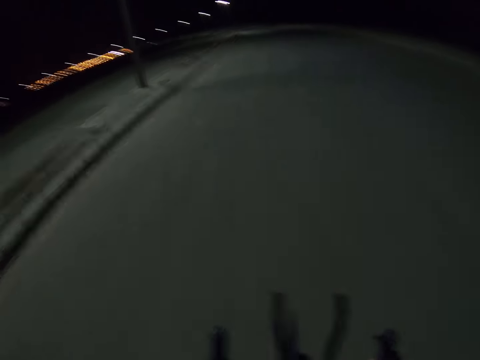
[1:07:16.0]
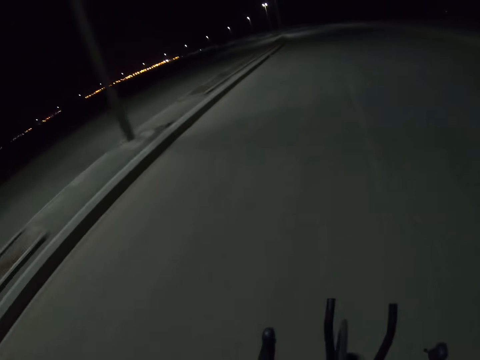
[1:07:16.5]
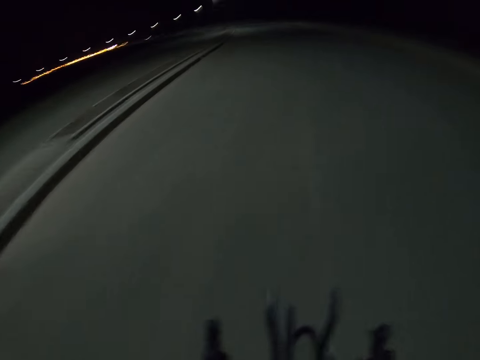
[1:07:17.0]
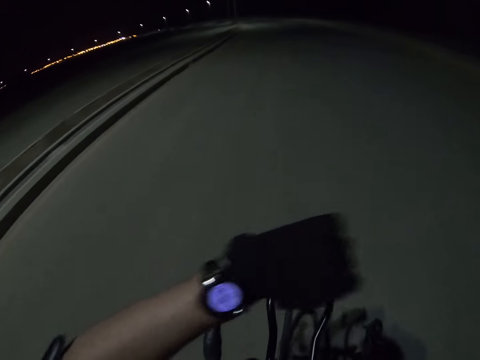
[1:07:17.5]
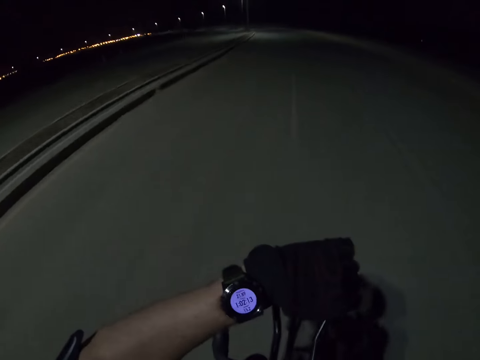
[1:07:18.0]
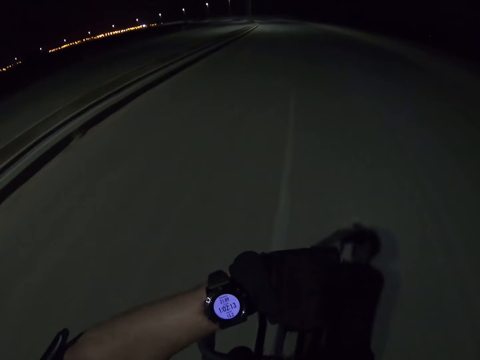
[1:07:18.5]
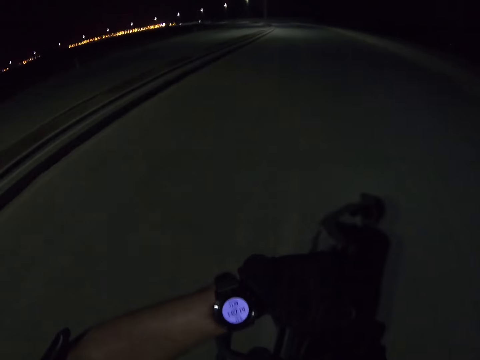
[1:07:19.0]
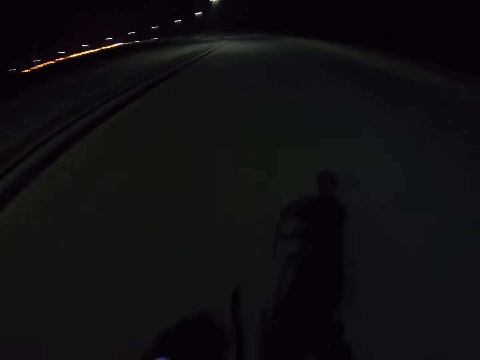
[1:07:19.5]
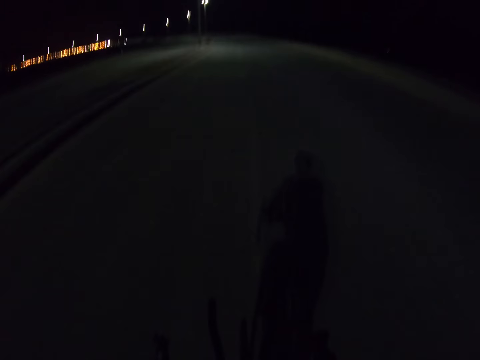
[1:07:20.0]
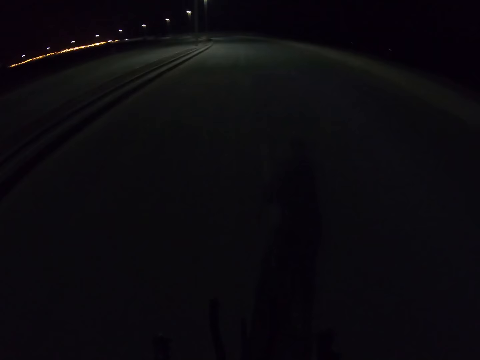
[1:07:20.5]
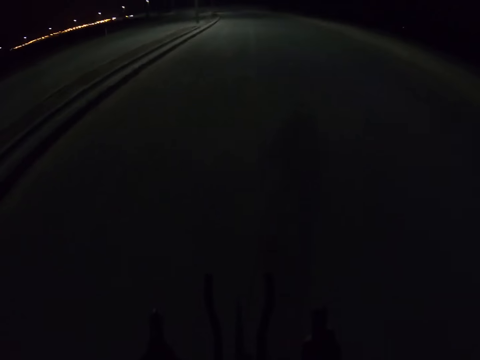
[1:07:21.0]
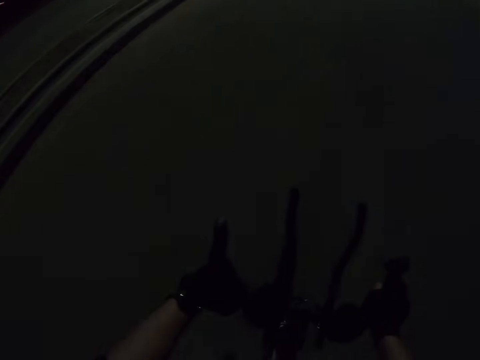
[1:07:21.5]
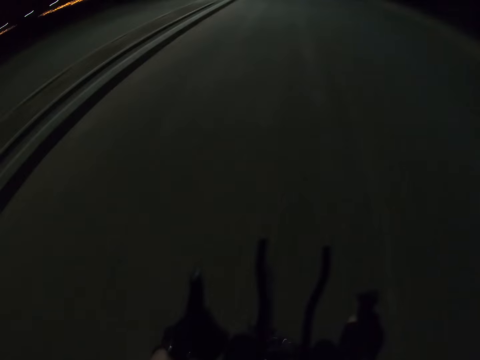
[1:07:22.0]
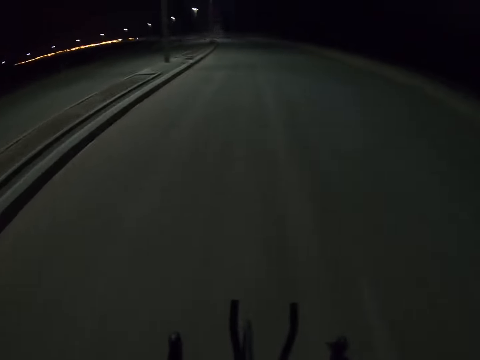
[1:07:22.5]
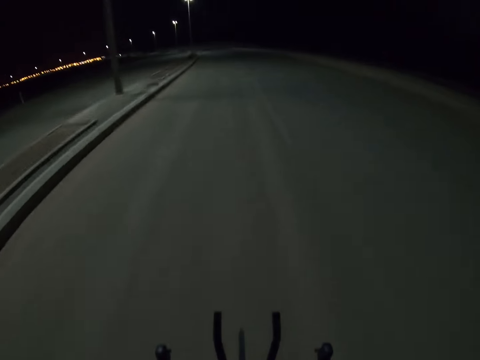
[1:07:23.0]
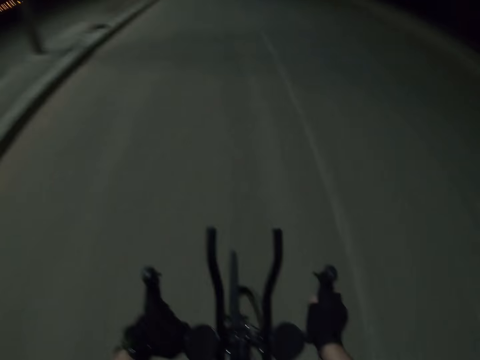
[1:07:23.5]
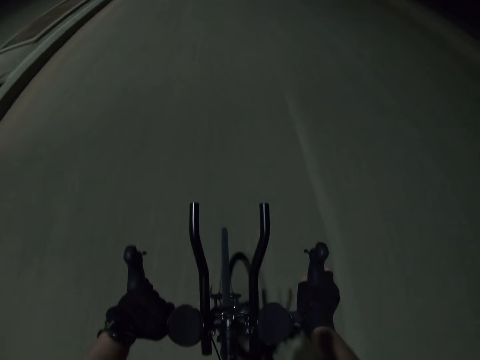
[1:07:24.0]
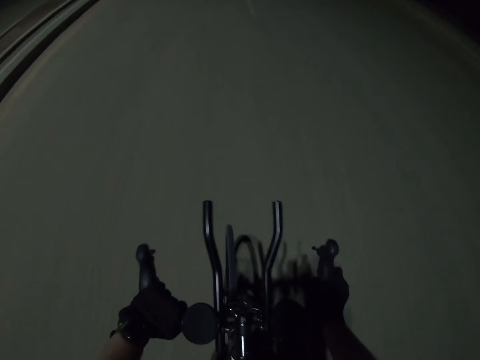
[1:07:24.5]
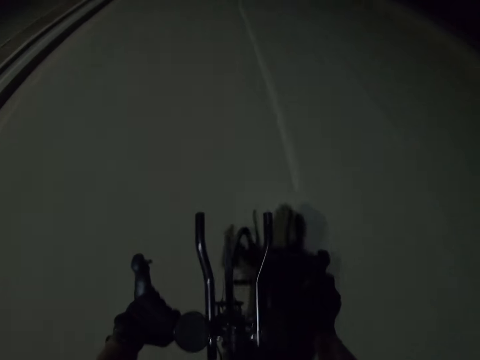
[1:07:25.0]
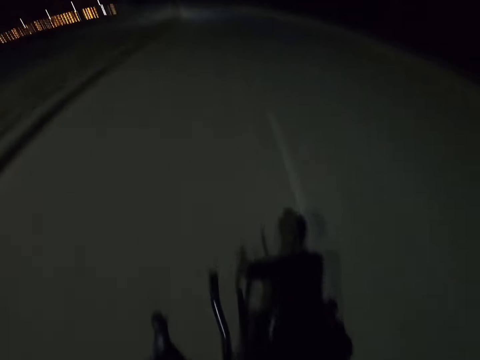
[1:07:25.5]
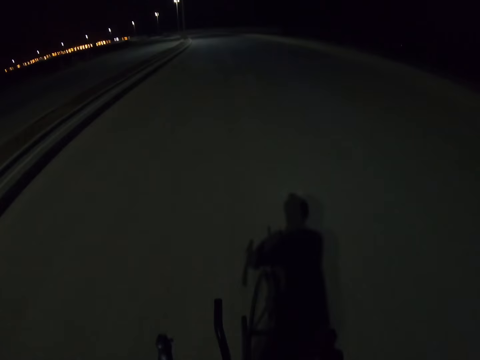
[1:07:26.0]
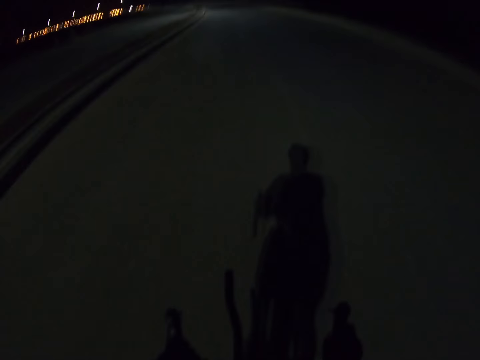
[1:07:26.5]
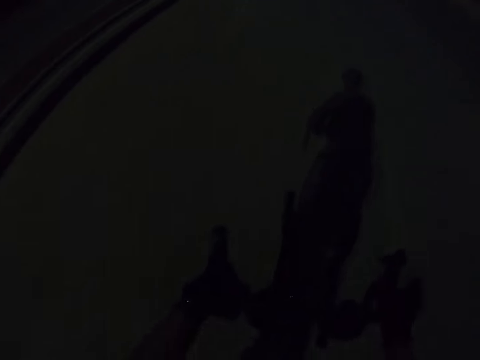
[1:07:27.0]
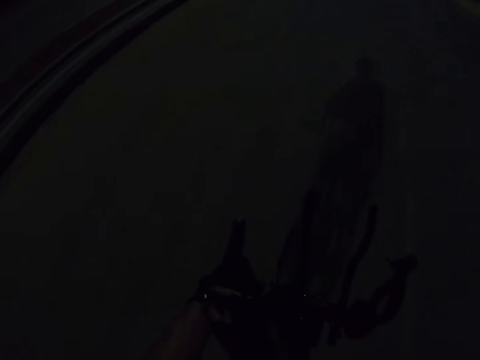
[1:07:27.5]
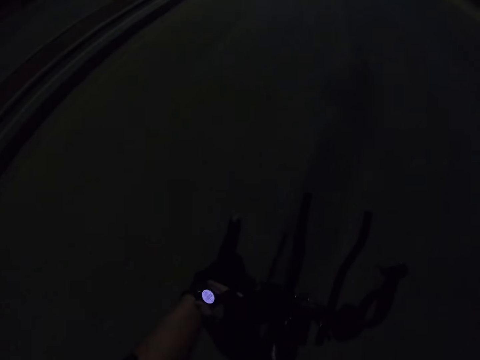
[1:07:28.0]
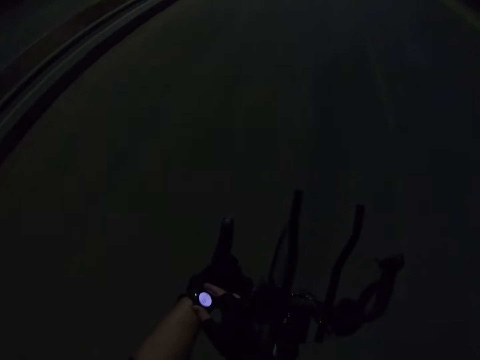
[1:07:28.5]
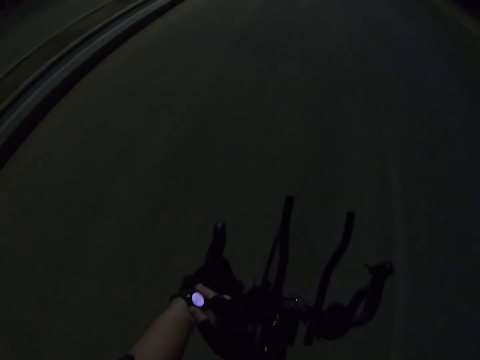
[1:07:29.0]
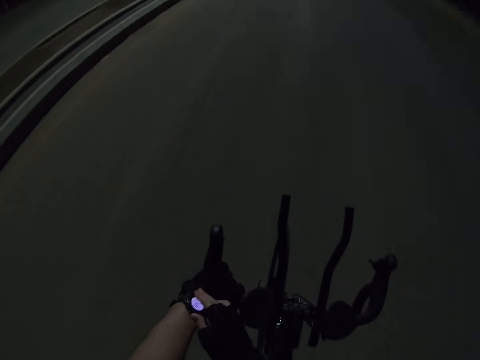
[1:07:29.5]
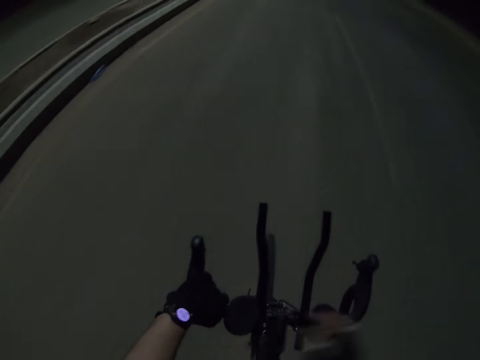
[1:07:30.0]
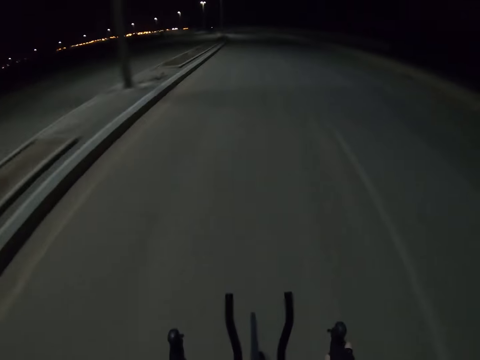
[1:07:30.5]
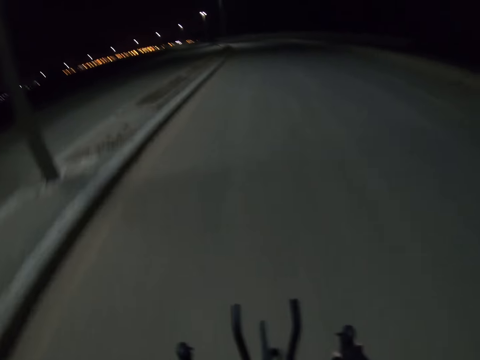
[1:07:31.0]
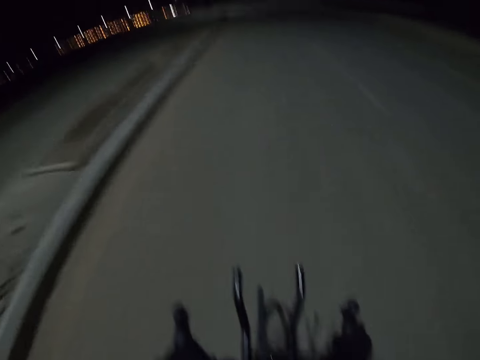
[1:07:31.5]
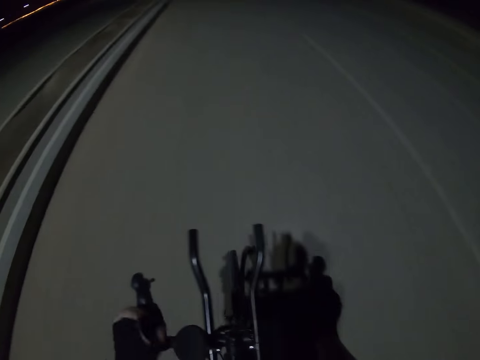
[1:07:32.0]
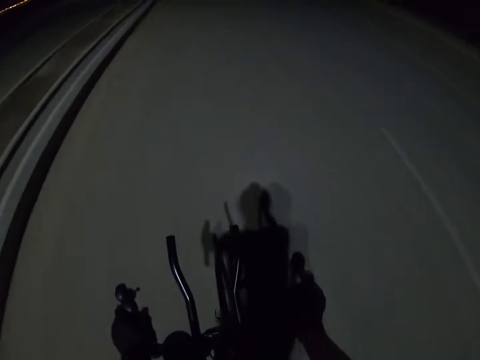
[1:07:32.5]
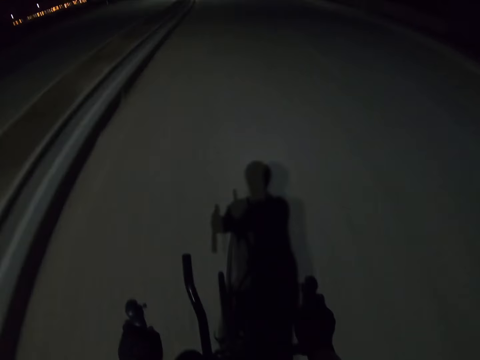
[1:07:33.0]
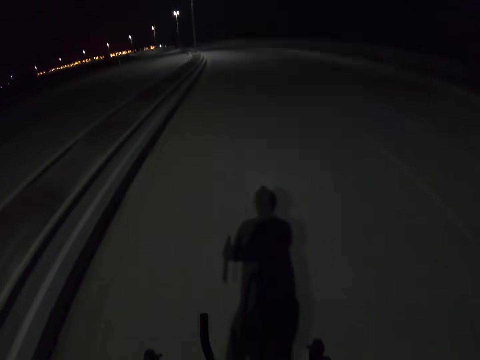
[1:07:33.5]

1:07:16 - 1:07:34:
The camera wearer cycles on the road and checks the watch. They cycle on the road. They cycle on the road again. They check the watch and cycle on the road.

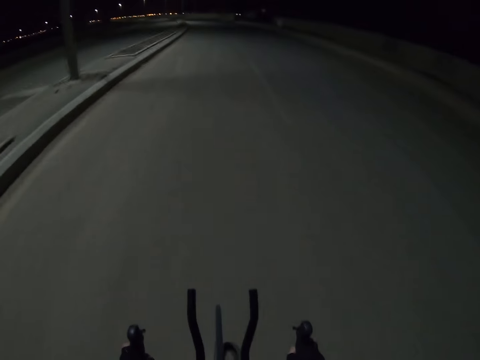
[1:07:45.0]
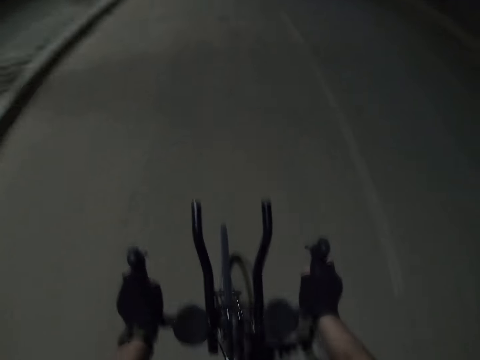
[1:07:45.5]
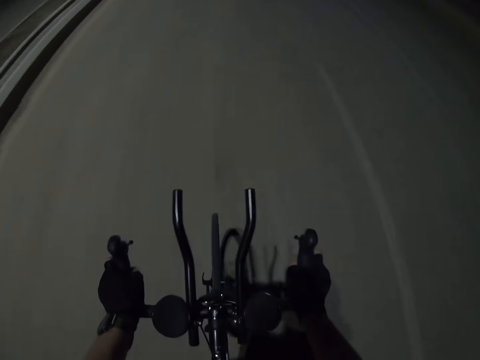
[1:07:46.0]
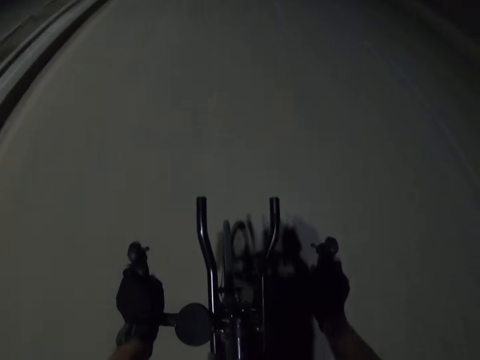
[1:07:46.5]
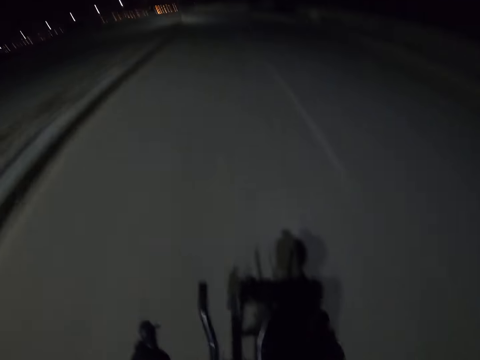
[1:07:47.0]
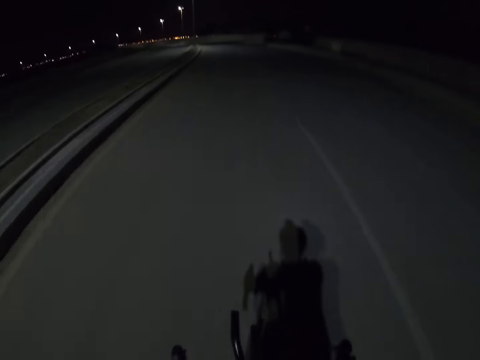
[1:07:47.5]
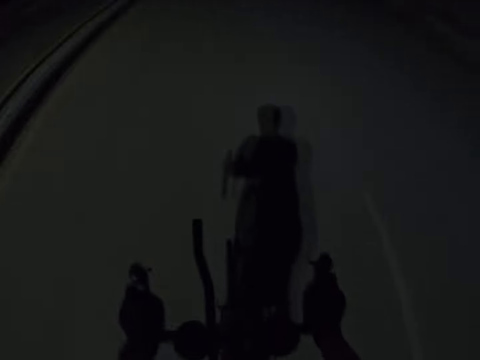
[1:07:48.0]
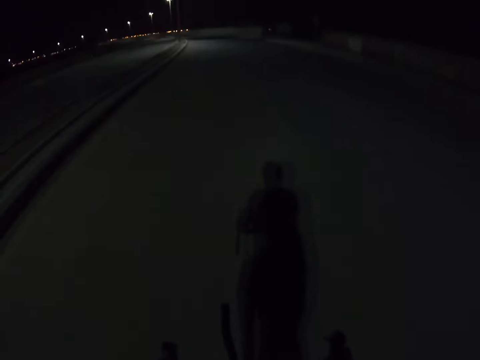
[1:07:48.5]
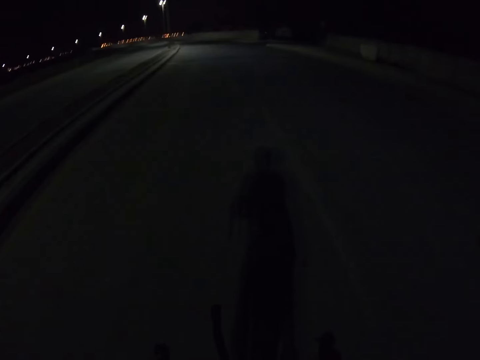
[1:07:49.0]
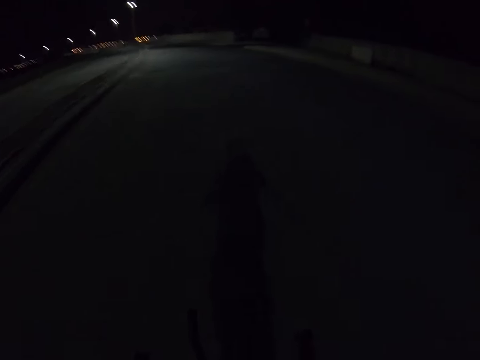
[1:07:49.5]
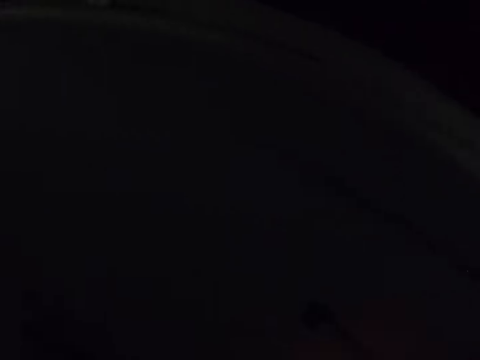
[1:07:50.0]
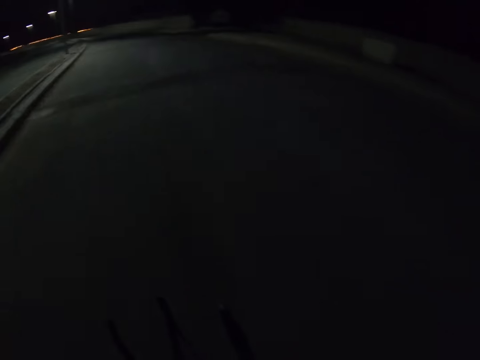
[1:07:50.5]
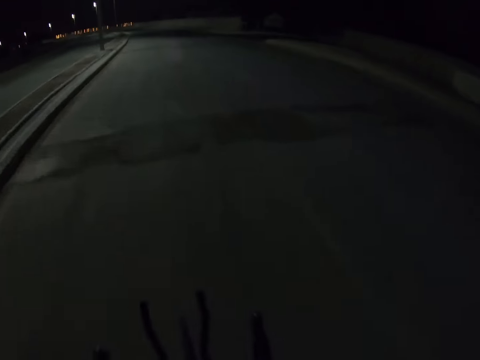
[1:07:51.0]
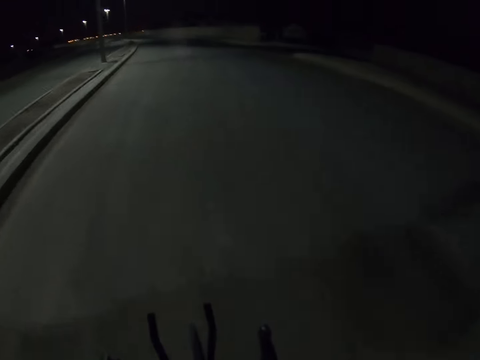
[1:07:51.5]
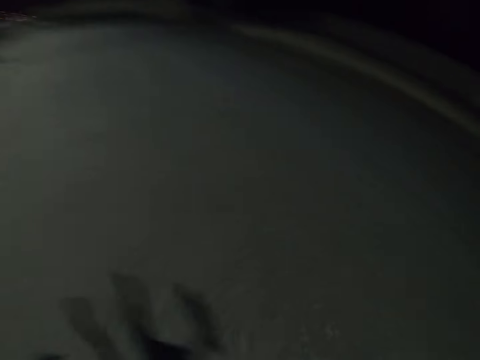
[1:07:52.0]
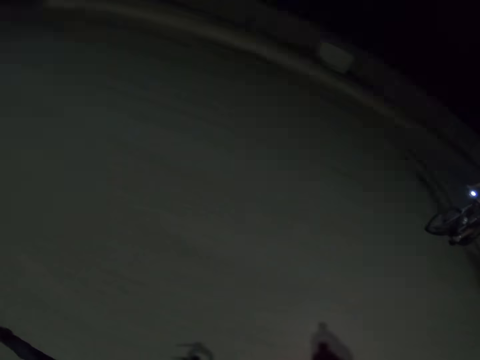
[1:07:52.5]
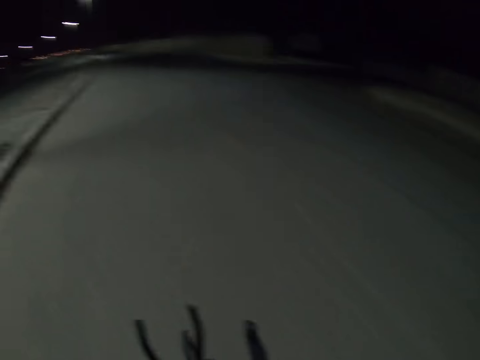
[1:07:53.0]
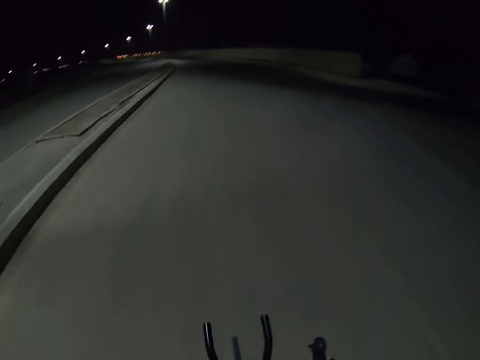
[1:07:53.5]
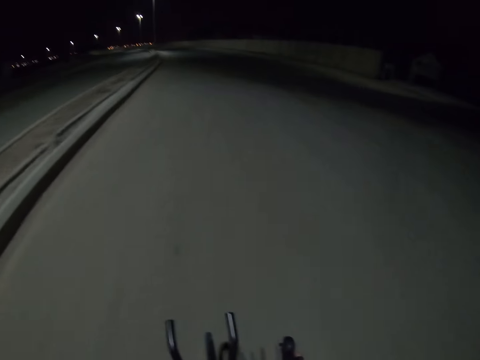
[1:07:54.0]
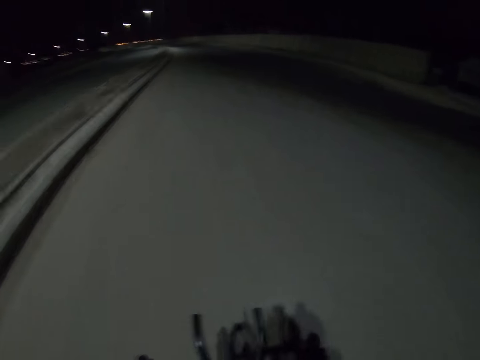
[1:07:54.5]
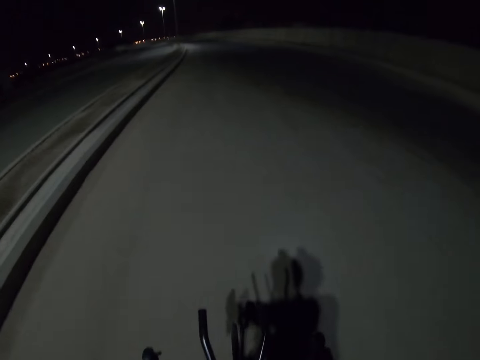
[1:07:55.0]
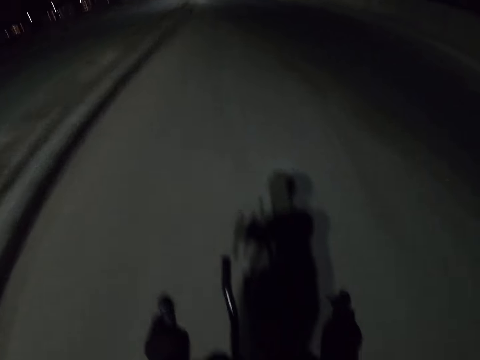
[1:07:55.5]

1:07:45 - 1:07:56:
The camera wearer looks down. They look ahead. They look down. They look sideways. They look ahead. They look sideways. They look ahead.
